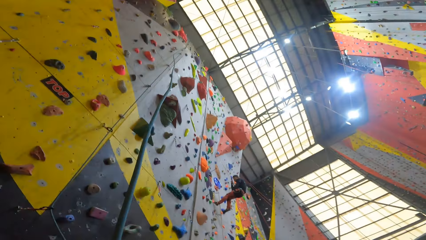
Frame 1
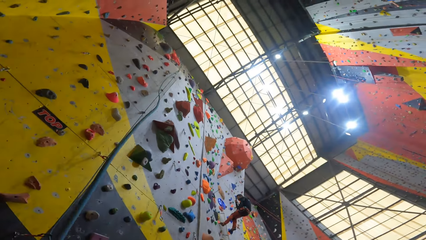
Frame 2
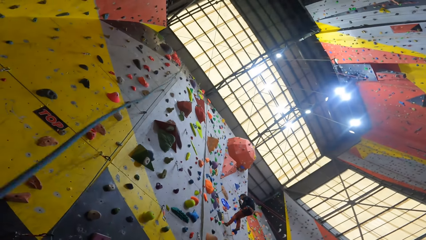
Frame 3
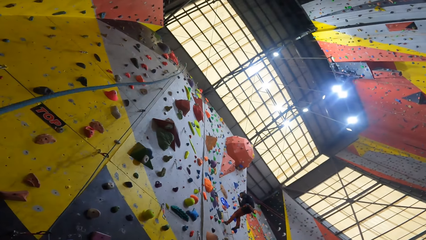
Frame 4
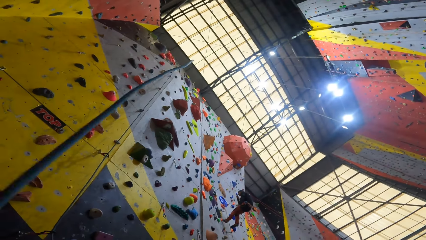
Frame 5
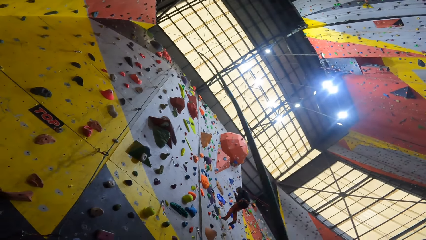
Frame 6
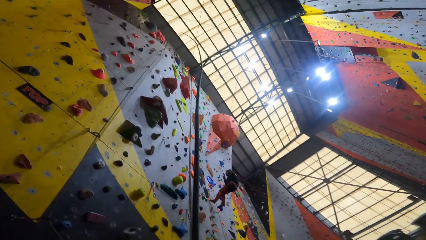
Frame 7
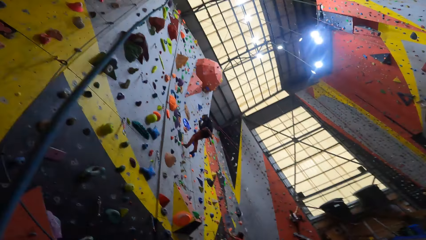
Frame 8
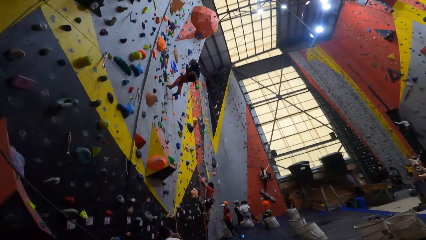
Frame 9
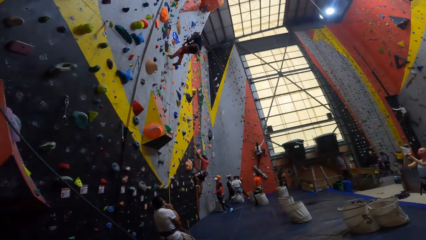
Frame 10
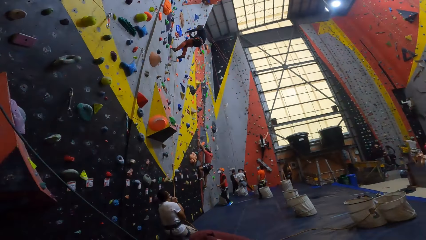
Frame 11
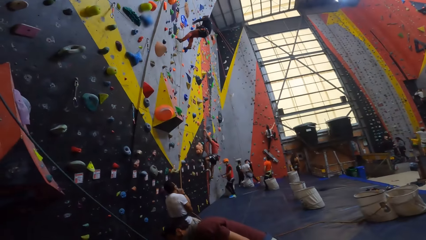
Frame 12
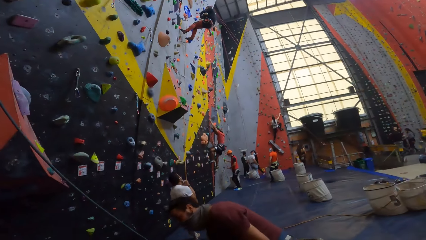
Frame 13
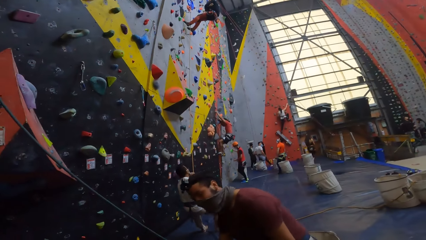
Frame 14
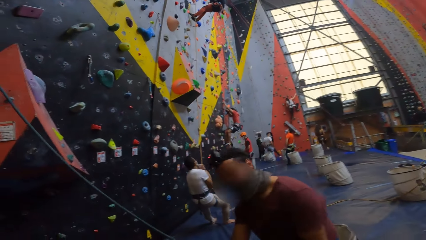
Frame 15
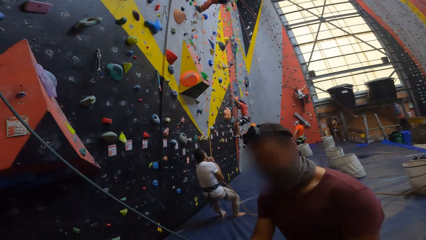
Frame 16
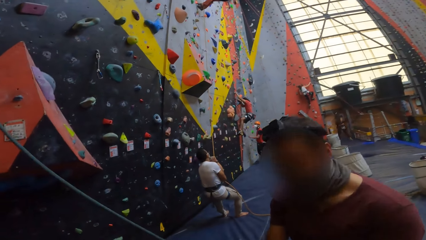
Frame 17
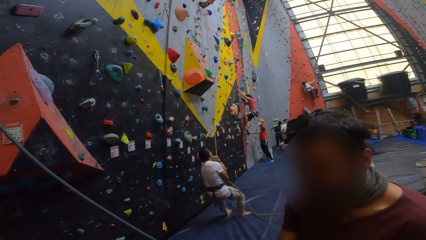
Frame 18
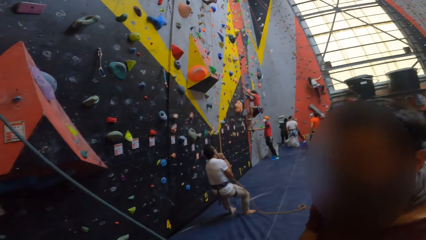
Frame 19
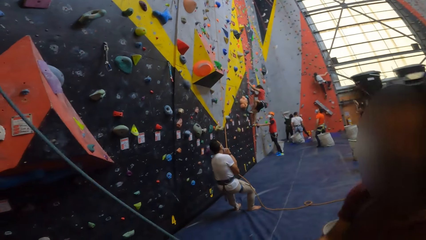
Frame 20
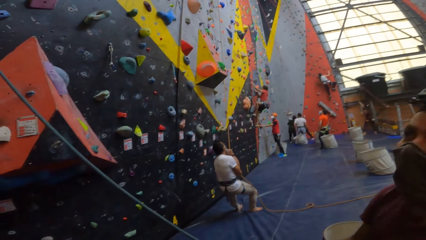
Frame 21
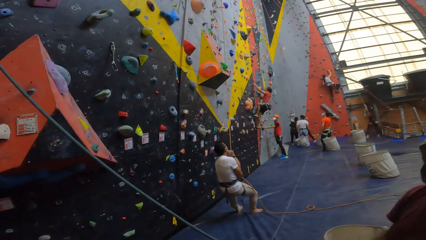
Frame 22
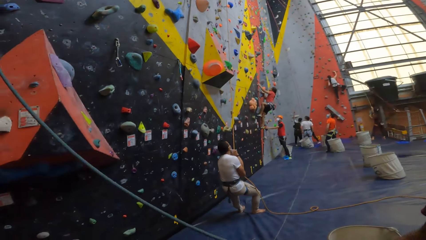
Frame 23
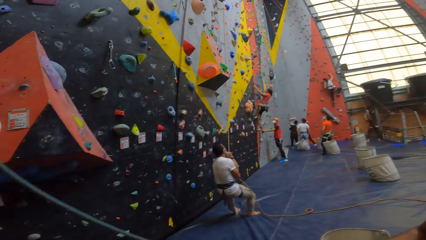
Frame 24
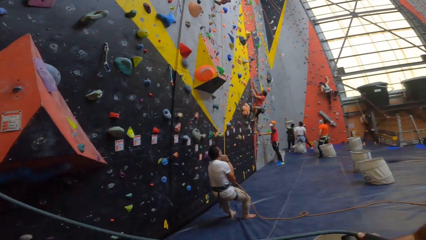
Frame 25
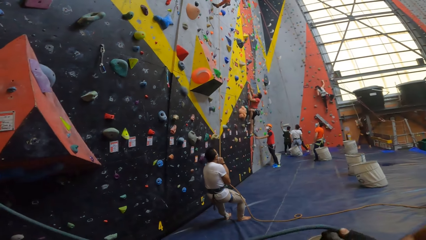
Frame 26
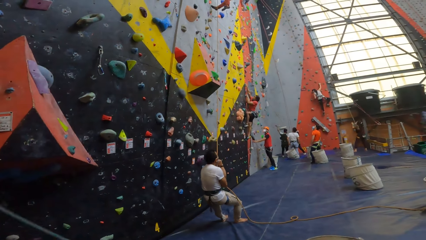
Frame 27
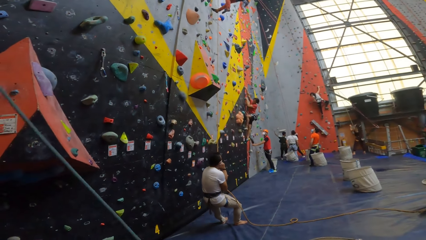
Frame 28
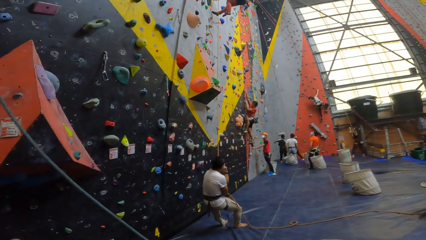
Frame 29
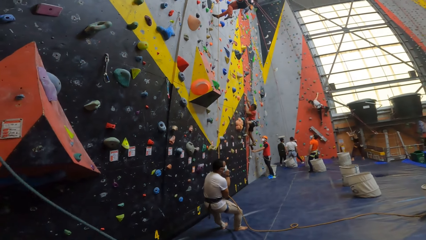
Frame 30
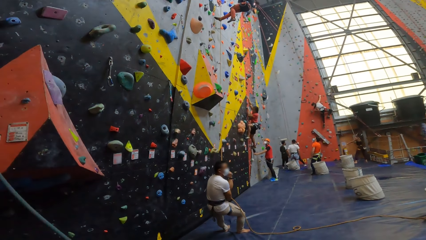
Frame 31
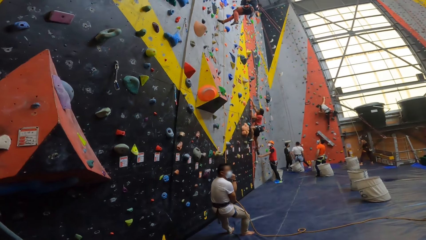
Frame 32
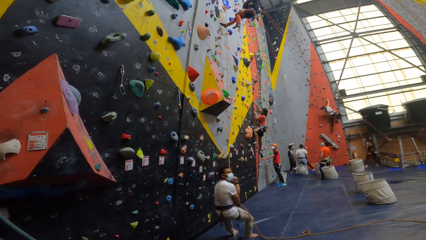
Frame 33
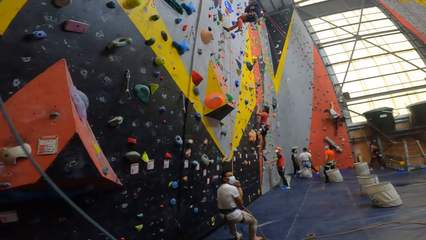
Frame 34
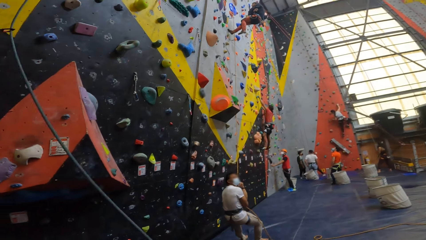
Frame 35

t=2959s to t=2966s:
The camera wearer looks around.

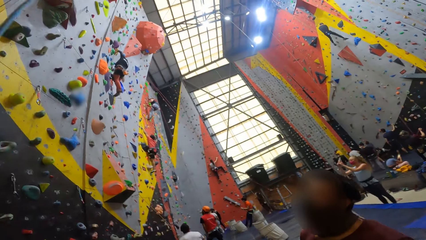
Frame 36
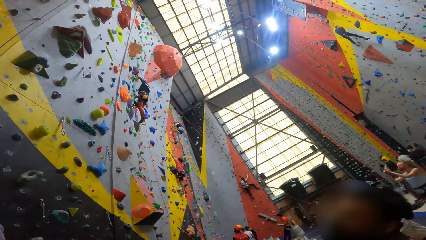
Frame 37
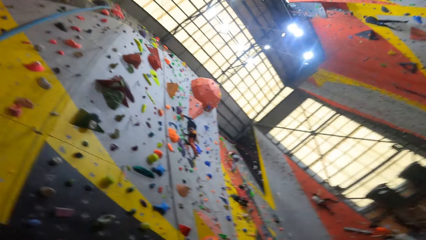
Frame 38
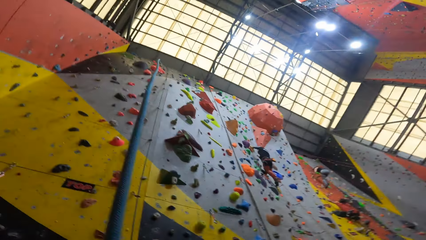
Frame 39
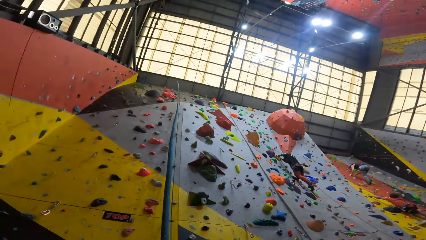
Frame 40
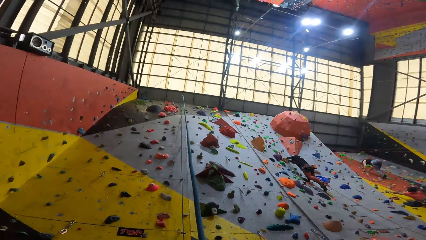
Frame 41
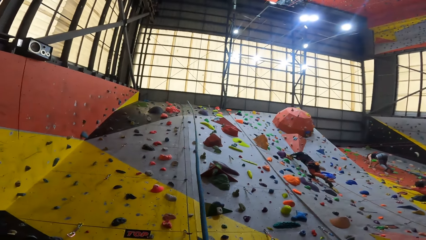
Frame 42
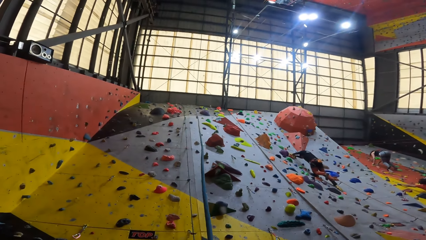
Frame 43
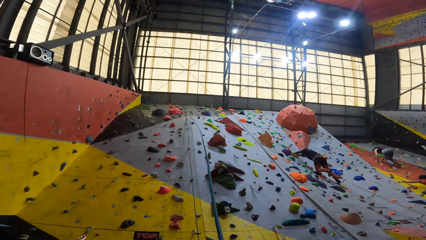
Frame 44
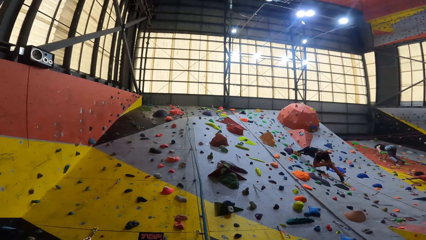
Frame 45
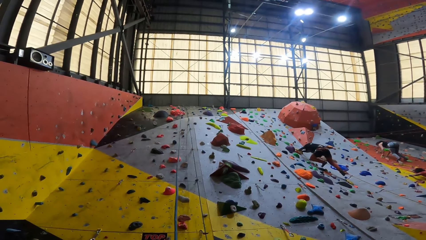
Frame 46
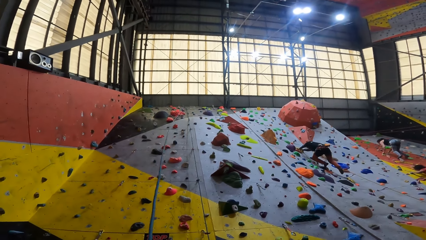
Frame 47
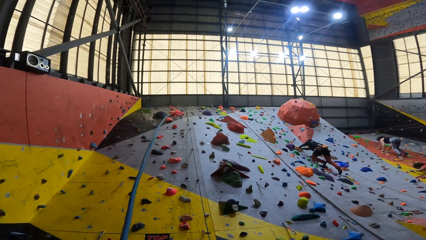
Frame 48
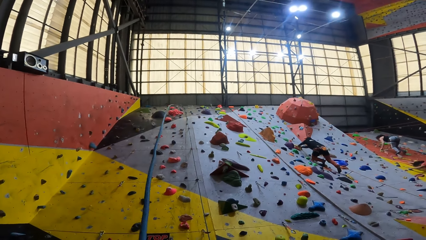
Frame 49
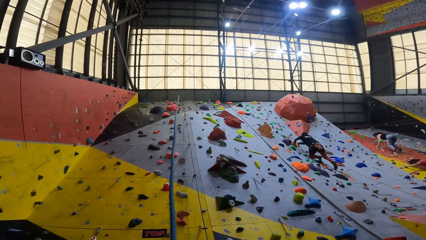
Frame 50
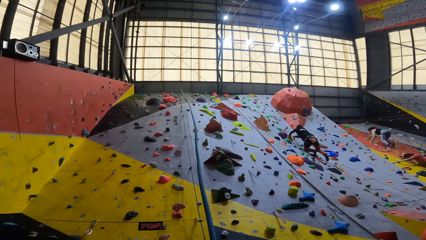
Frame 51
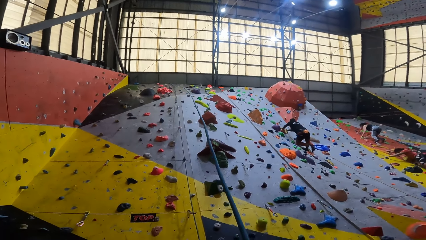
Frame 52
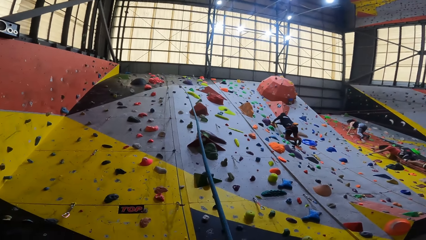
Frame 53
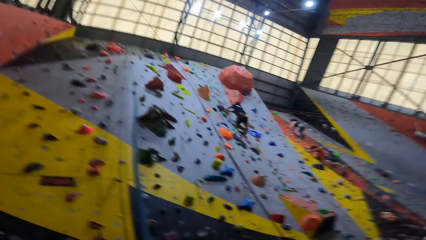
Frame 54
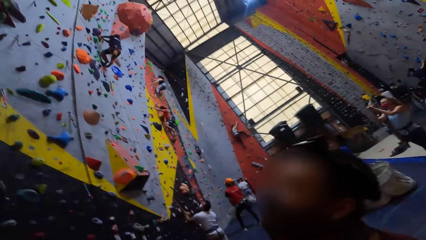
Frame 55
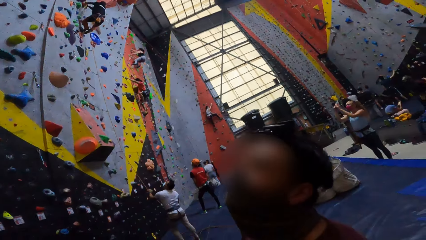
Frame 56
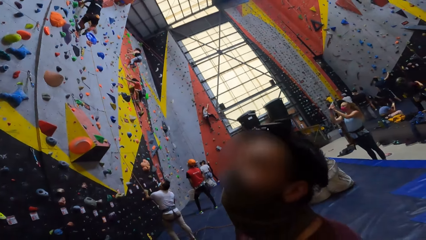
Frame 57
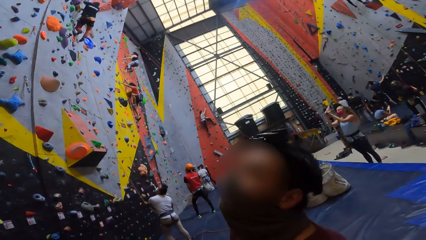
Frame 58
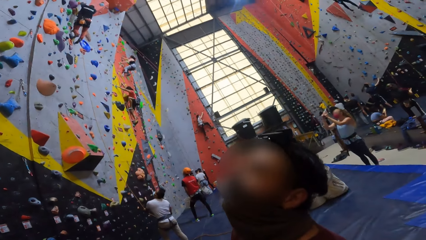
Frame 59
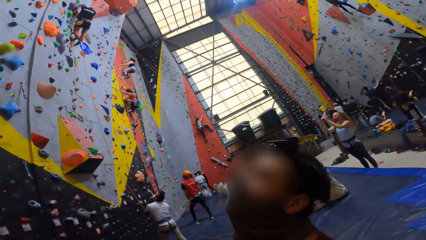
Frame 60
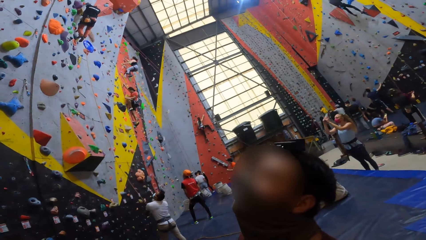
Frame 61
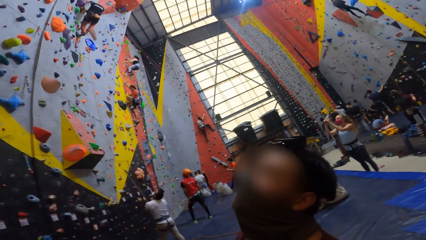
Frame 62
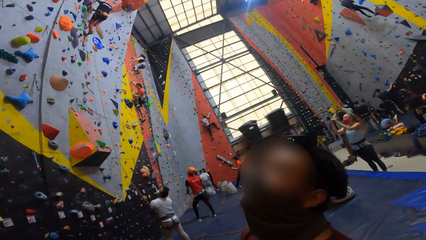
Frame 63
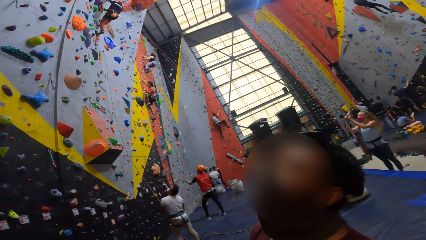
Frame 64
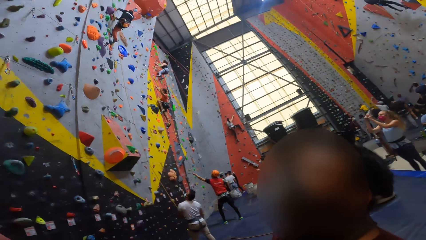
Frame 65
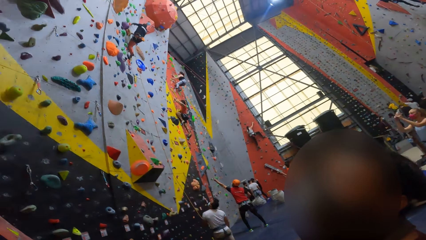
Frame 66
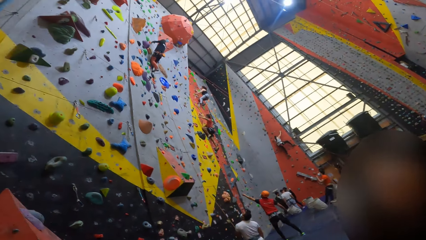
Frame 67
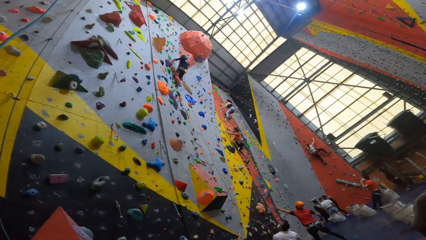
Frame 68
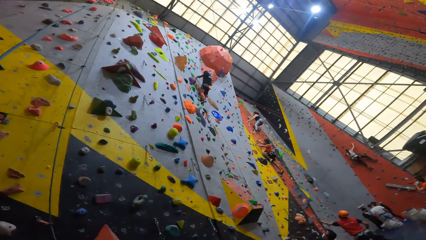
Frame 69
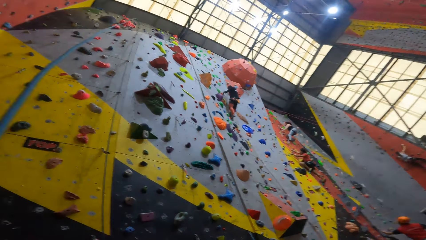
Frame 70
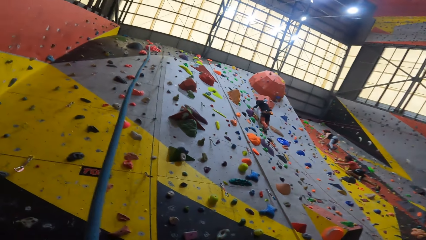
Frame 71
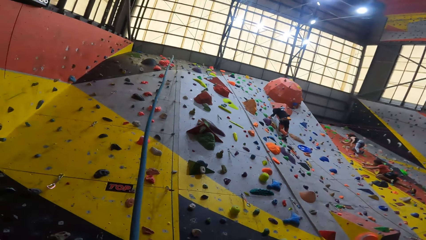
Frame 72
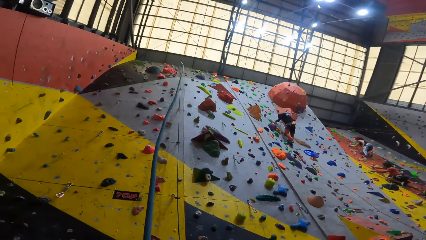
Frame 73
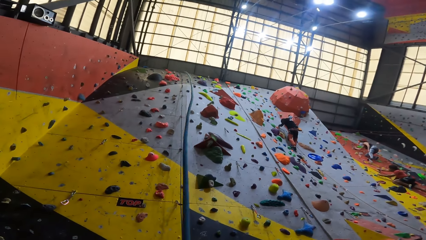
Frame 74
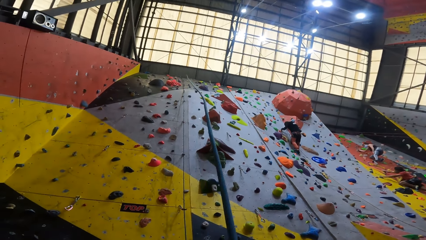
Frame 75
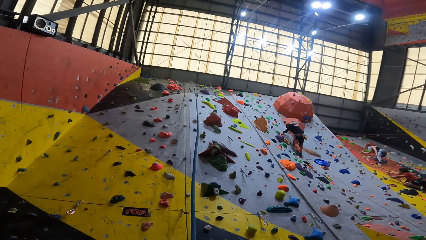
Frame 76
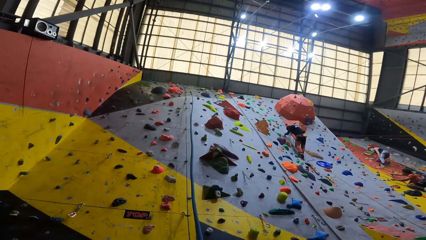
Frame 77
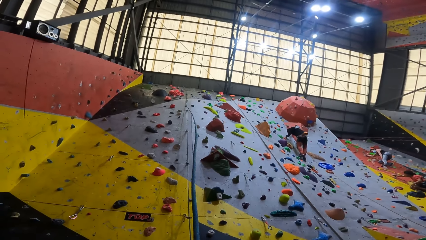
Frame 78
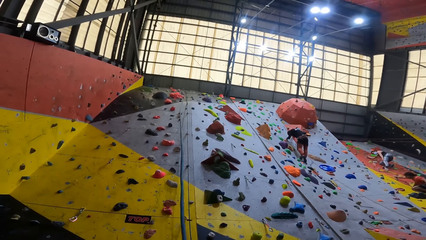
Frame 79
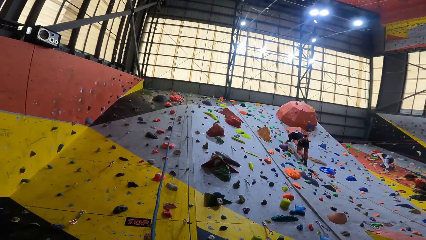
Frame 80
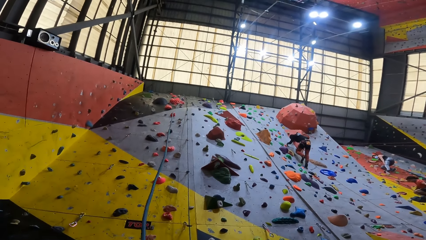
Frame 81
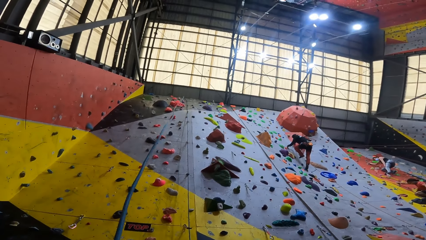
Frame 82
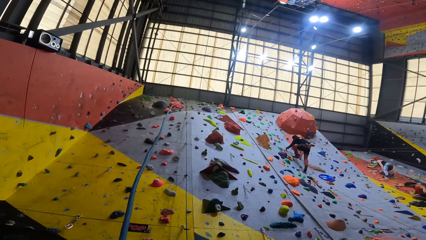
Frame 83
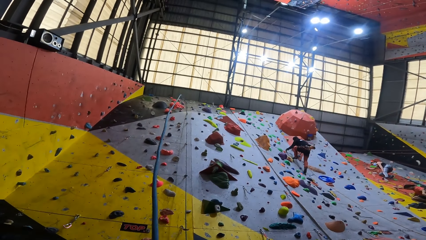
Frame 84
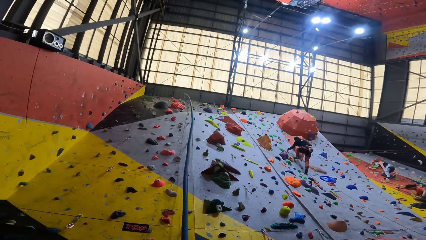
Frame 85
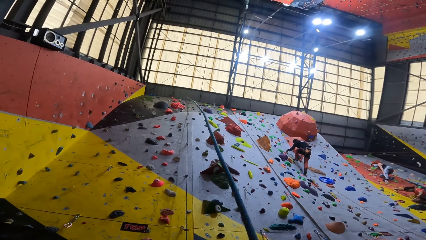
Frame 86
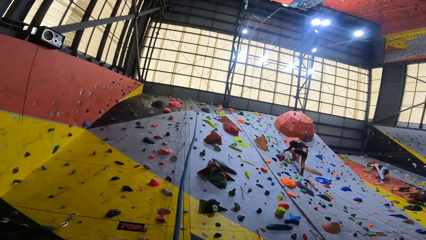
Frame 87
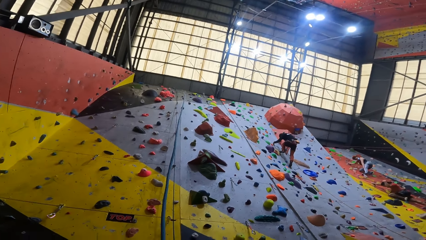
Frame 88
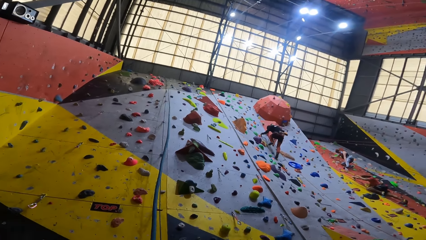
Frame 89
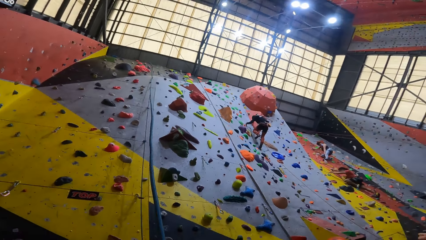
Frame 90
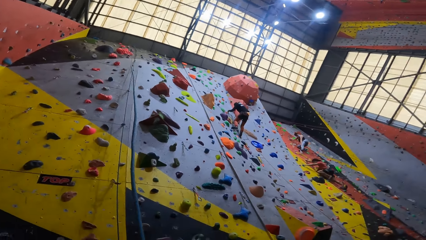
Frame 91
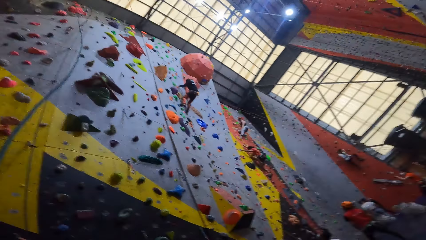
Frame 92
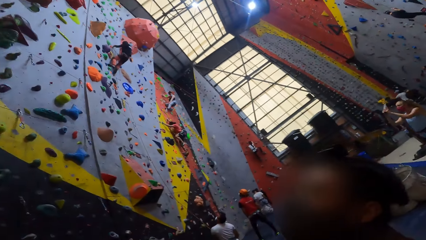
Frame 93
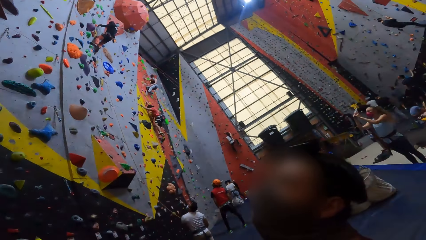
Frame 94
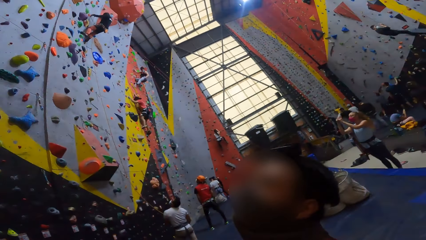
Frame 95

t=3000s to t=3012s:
The camera wearer looks up the wall. They turn to a man. They look up the wall. They move the rope.
